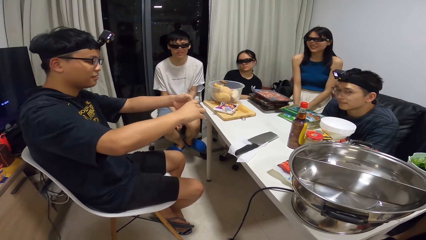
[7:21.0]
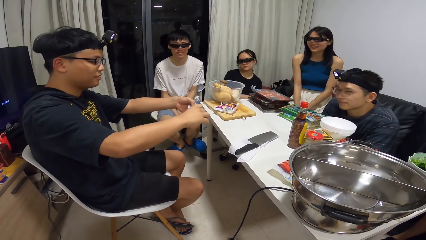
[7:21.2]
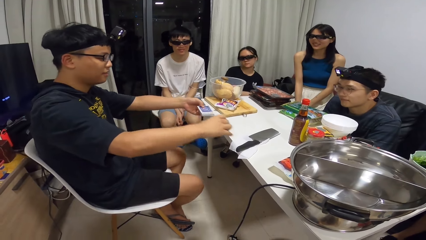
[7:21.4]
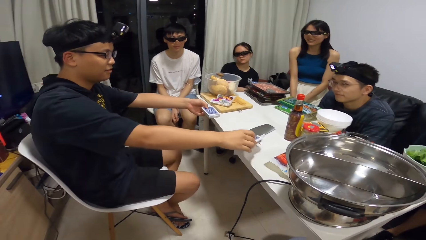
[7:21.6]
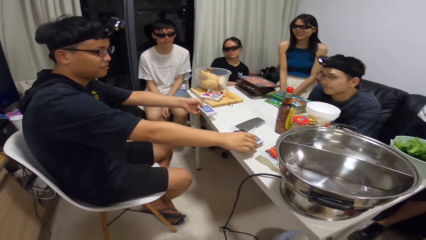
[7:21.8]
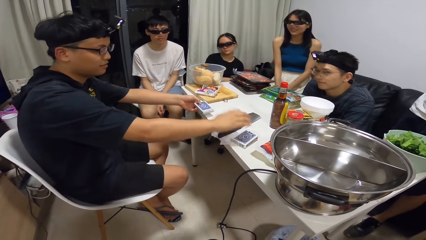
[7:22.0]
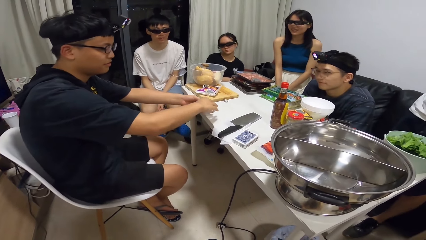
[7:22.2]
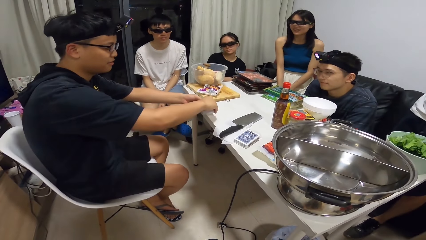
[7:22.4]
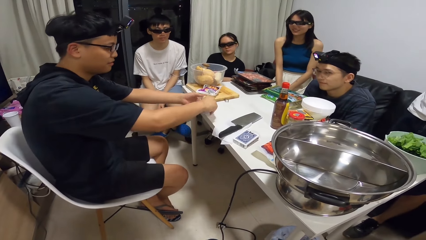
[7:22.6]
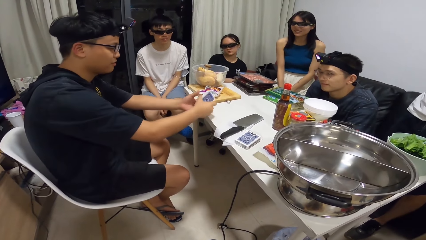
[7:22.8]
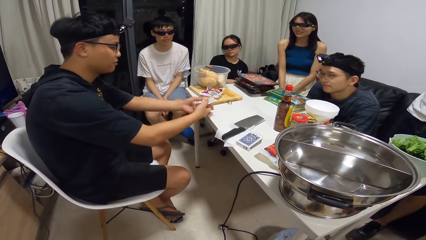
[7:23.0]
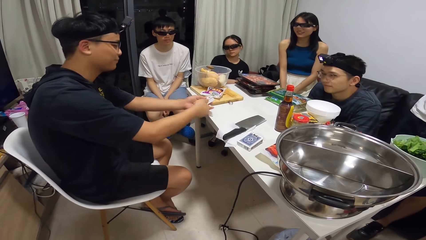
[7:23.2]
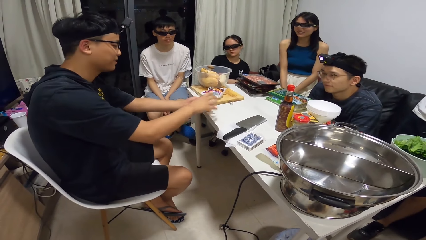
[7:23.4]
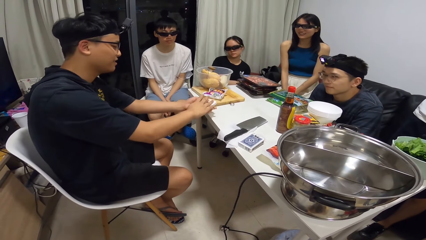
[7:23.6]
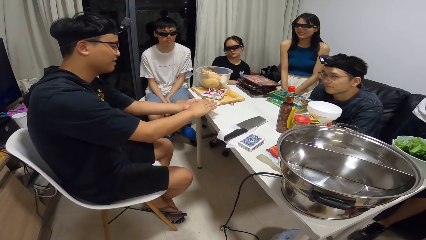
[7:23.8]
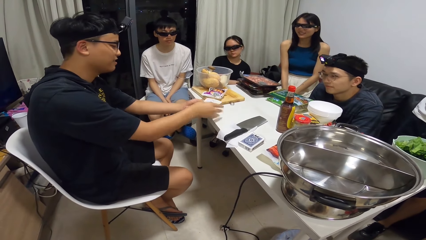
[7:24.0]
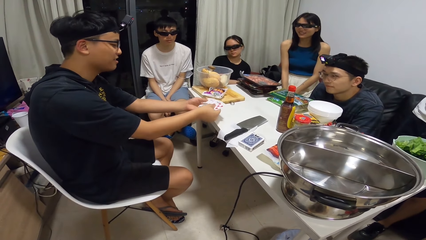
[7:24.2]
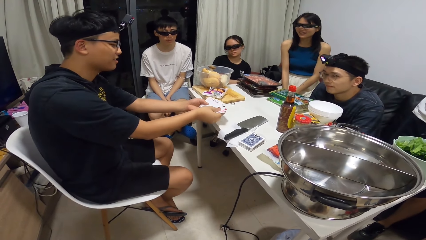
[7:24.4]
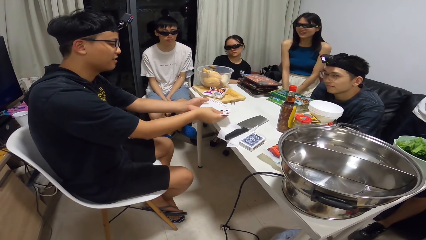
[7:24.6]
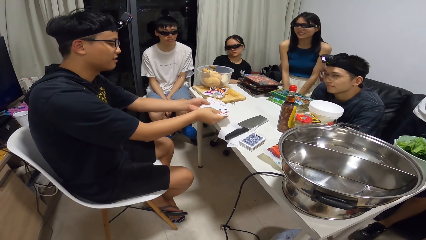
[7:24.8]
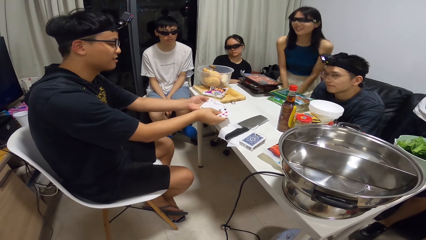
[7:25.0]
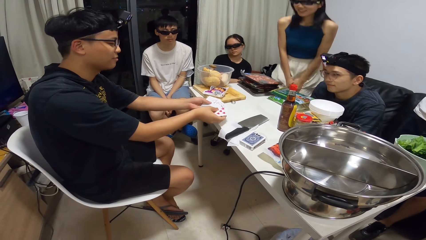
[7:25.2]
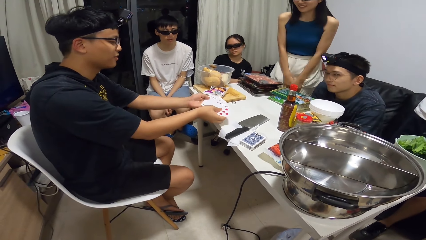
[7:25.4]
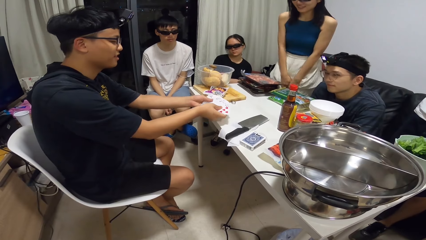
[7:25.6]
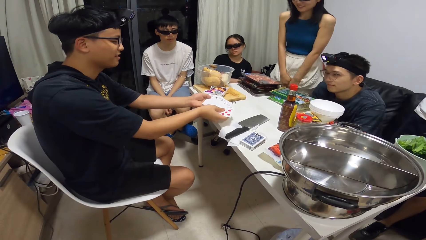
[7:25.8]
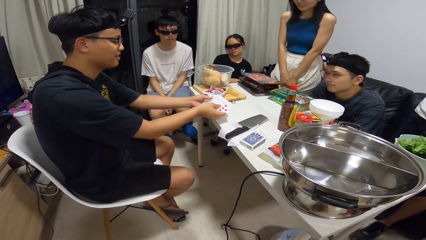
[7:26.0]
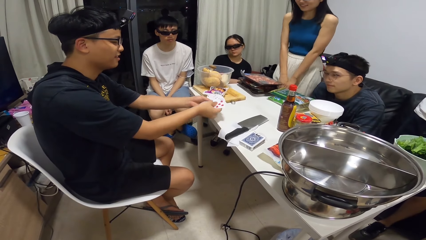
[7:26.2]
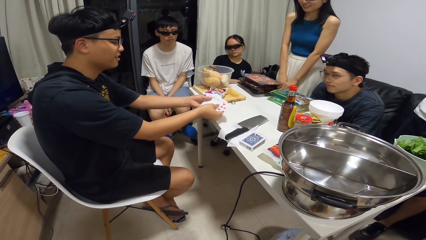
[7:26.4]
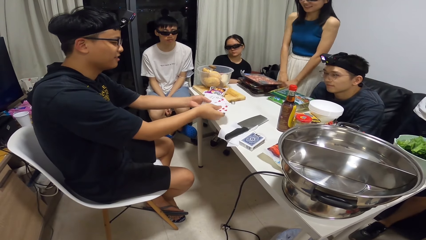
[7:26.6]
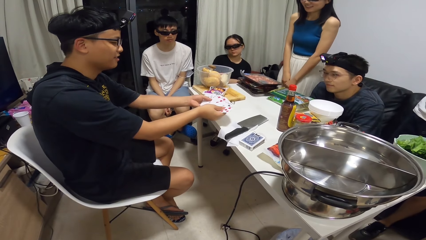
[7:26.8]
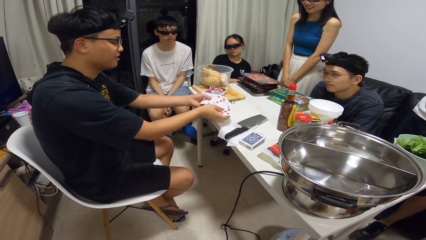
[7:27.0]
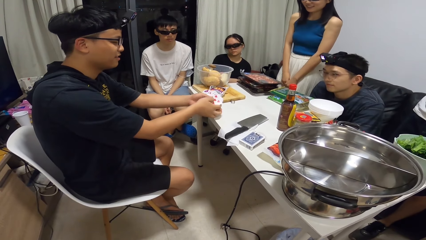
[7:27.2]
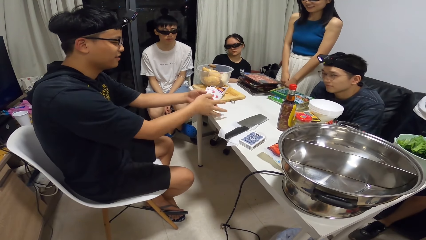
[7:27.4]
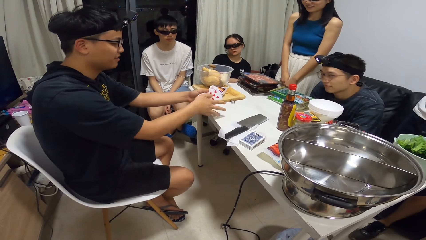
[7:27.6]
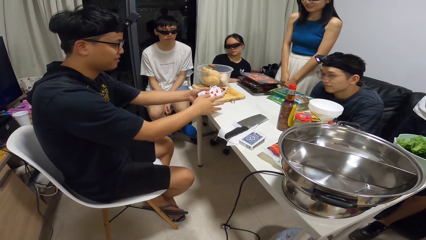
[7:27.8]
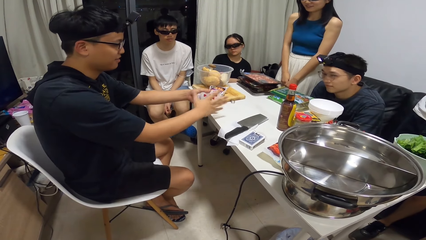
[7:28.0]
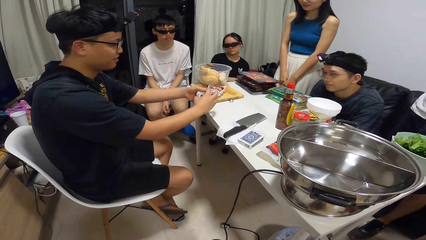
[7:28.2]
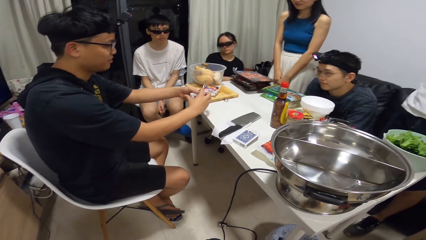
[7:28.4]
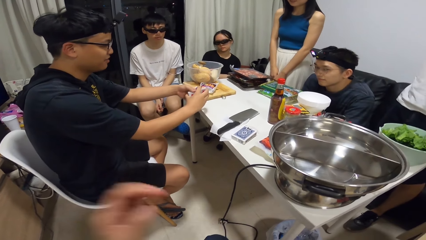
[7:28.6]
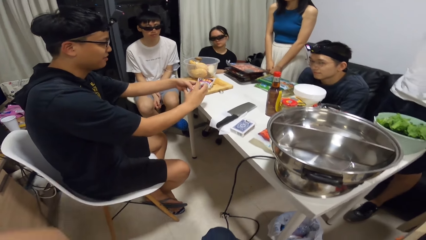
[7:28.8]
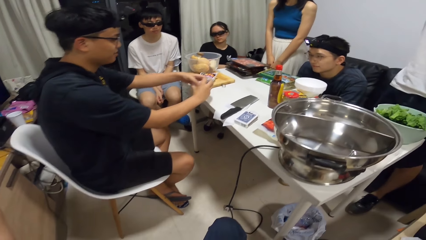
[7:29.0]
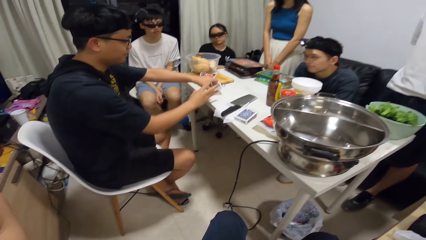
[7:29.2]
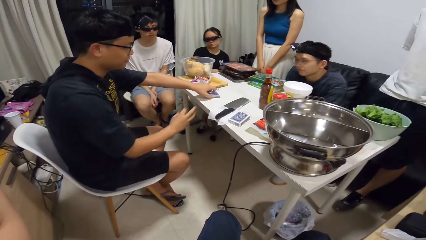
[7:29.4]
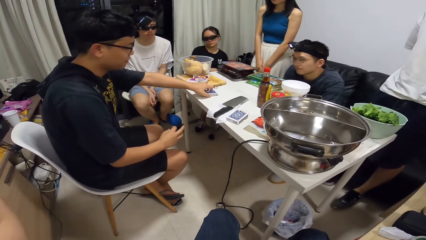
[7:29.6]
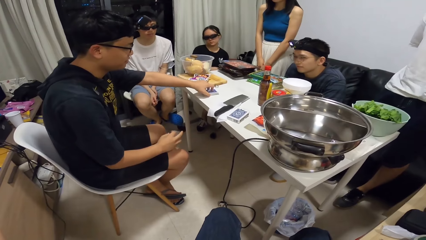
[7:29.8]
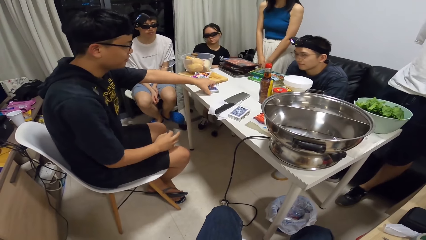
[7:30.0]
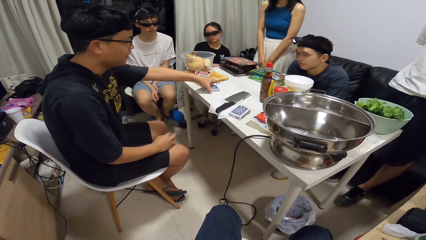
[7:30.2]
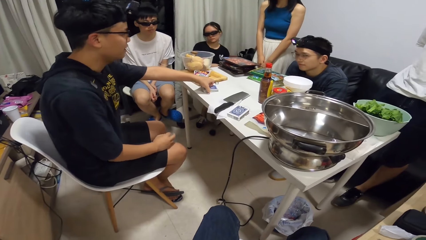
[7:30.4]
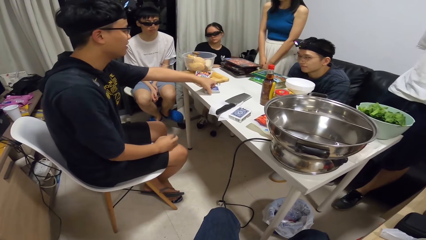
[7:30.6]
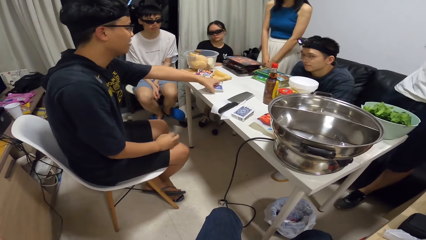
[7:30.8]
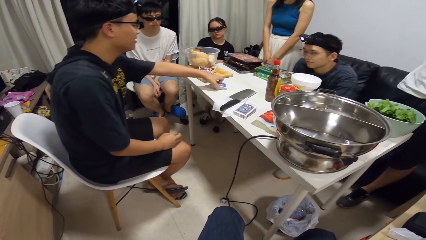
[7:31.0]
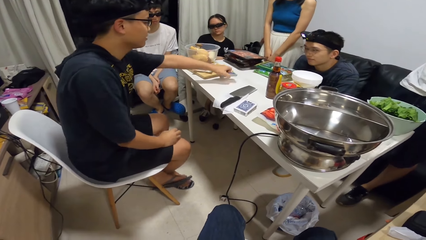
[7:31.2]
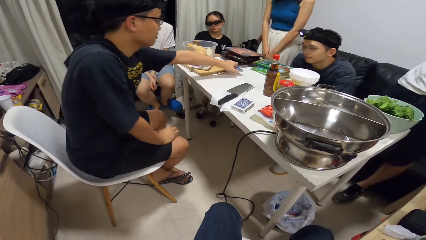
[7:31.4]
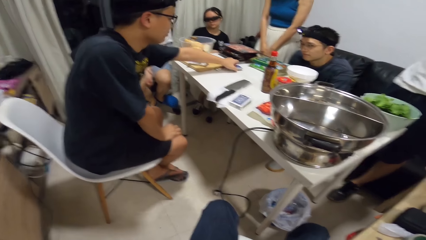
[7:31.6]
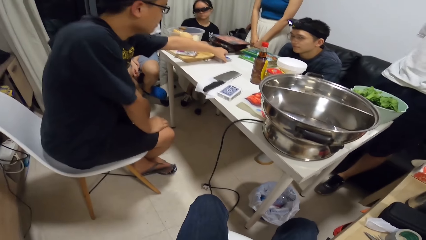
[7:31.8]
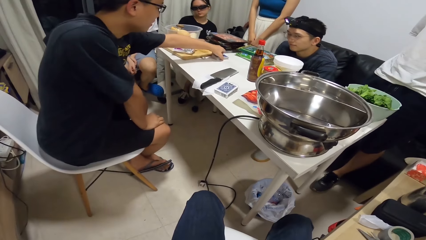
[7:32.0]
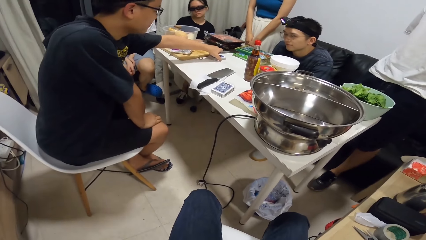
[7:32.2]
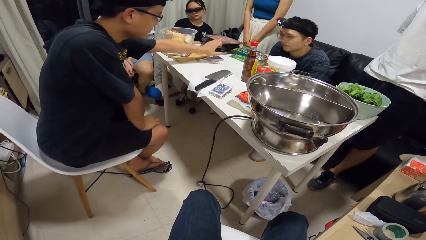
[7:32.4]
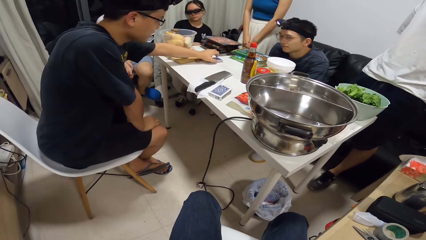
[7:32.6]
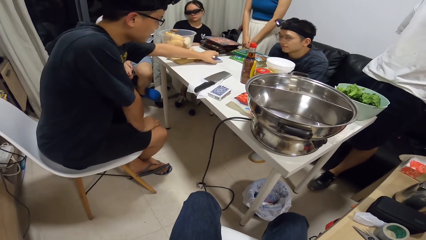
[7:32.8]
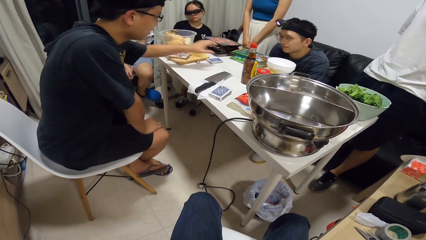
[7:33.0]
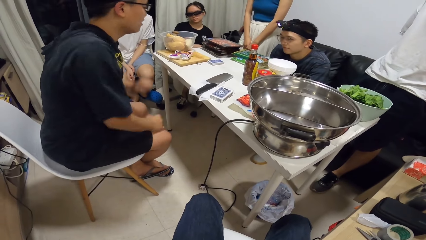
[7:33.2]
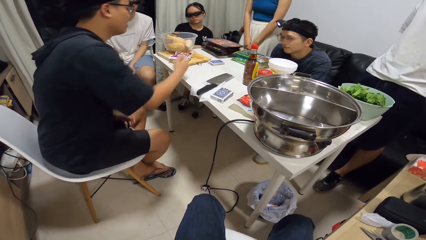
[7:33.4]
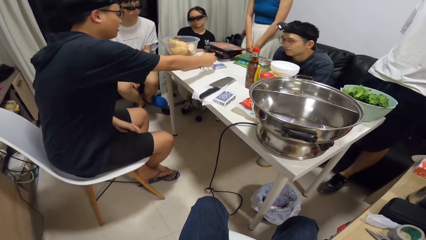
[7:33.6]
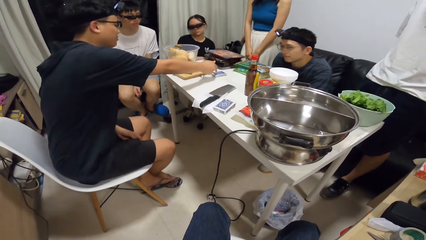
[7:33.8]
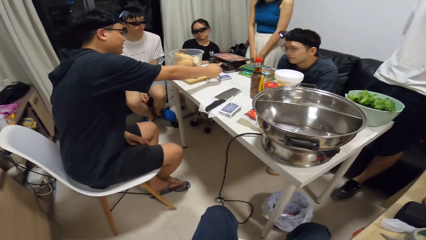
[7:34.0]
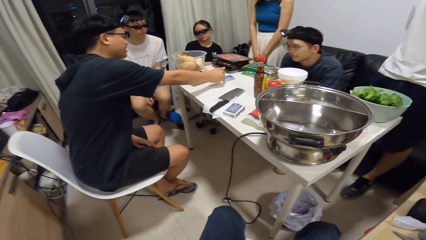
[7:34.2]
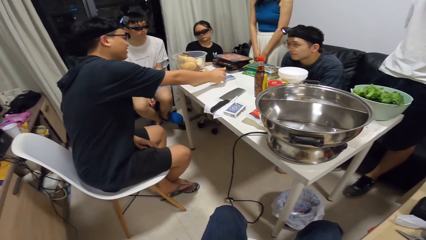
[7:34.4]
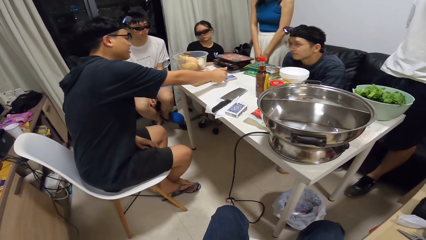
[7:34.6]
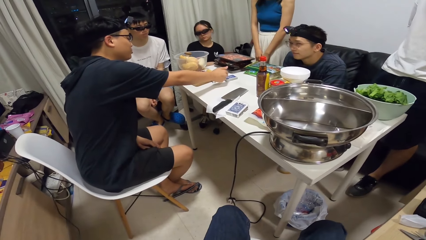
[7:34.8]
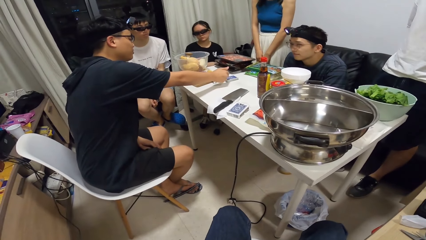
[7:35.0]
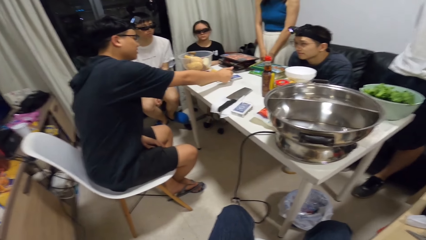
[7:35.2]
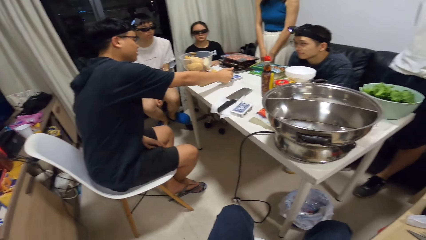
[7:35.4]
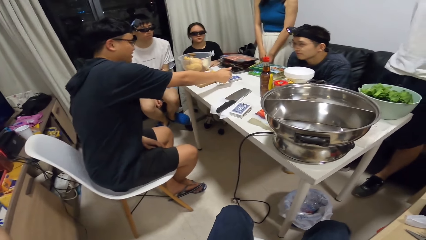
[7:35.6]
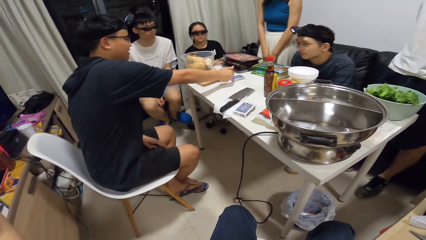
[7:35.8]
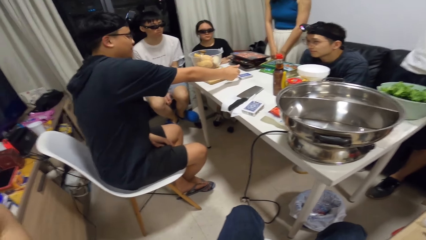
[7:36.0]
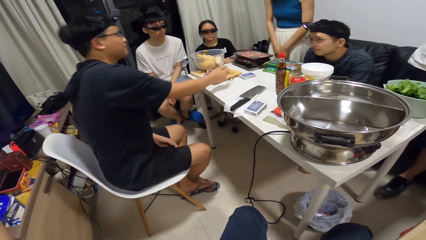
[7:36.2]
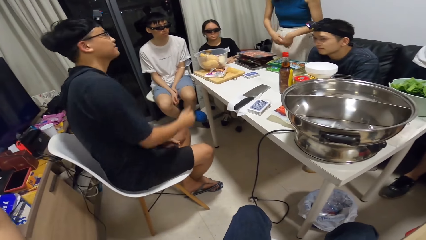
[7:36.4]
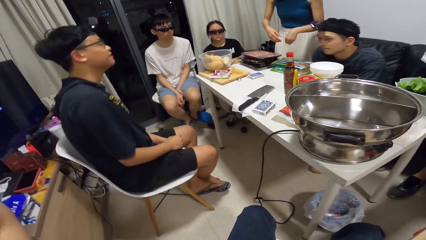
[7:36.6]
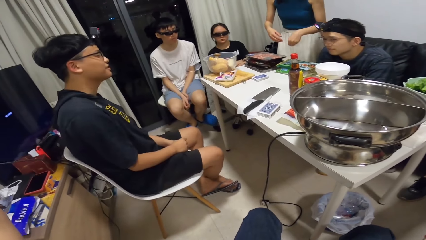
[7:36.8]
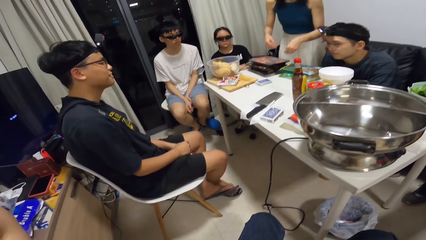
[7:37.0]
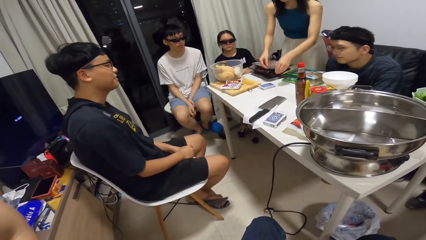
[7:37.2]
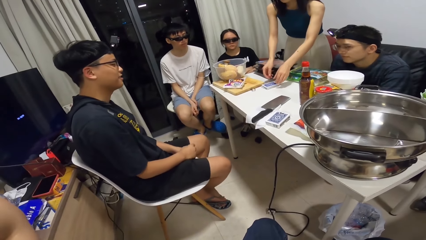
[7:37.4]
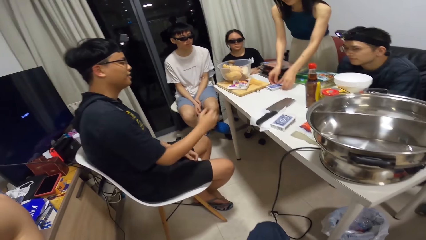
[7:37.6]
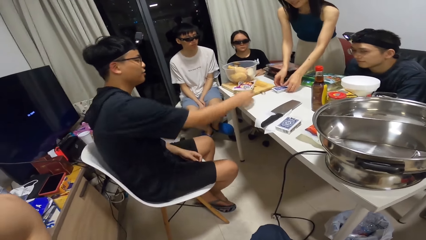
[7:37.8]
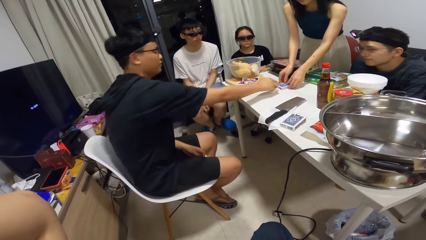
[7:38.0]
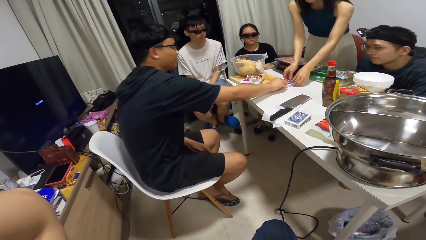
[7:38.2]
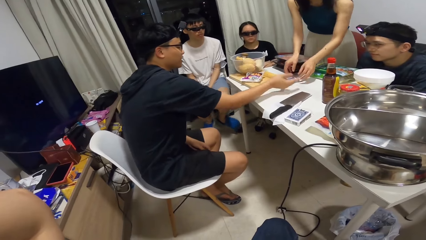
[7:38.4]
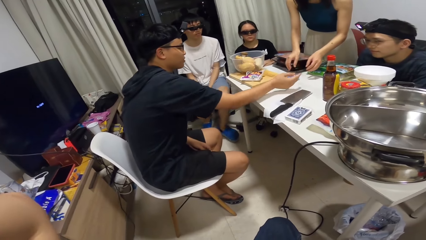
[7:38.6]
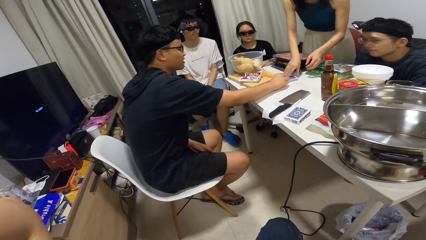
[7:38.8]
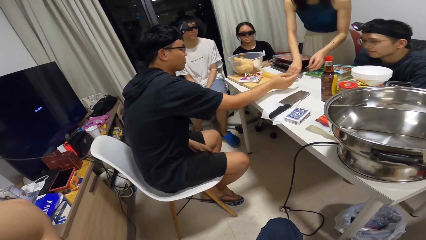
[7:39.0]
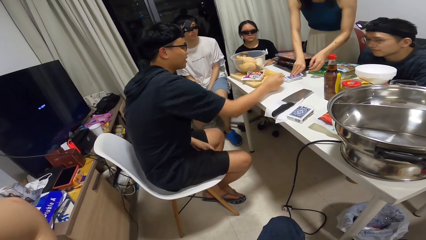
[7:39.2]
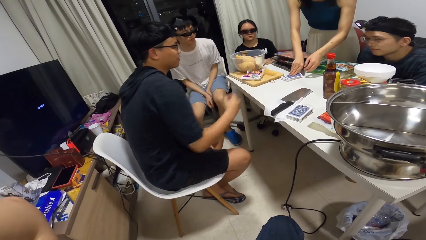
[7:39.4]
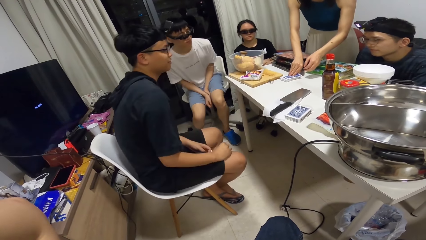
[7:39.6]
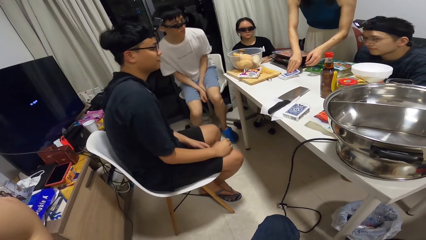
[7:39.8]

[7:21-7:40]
The man brings out the cards from the pack with his left hand. He drops the empty pack of cards on the table with his right hand. He holds the cards with both hands. He shuffles the cards. He gives a person the cards. The man drops the cards in his left hand on the table. He touches the cards with his right hand. The person takes the cards on the table.
